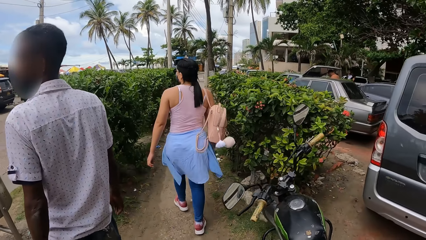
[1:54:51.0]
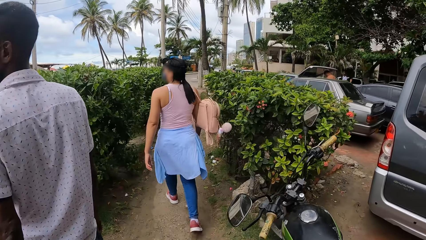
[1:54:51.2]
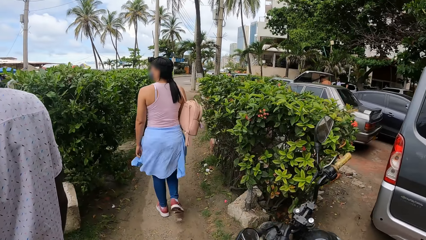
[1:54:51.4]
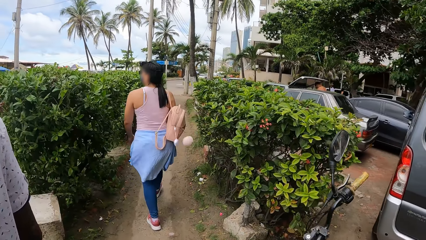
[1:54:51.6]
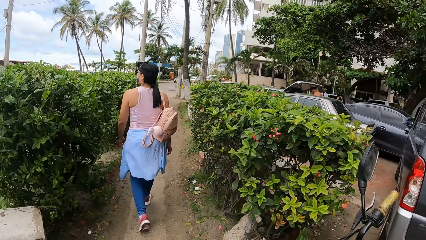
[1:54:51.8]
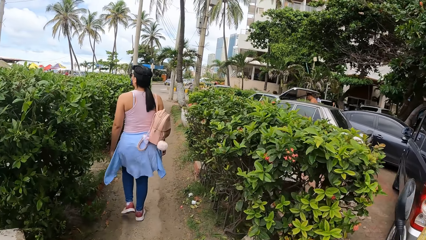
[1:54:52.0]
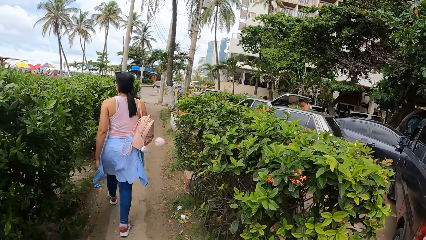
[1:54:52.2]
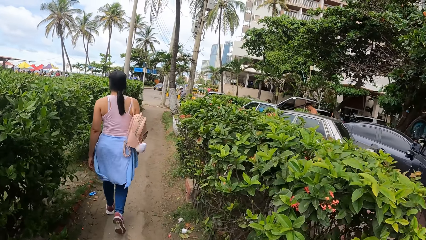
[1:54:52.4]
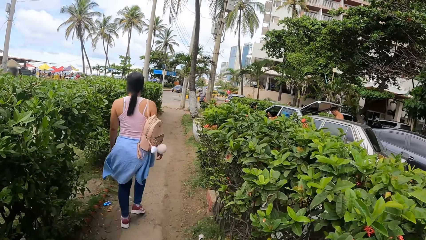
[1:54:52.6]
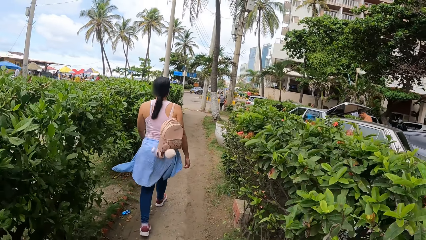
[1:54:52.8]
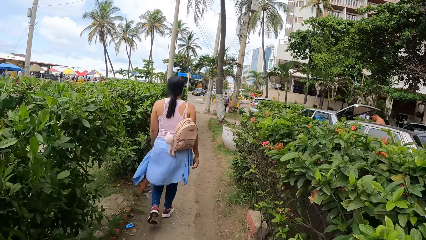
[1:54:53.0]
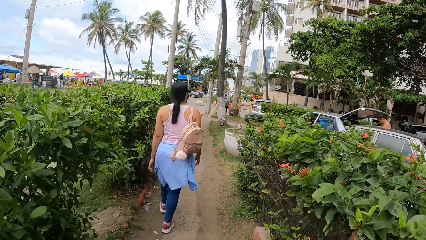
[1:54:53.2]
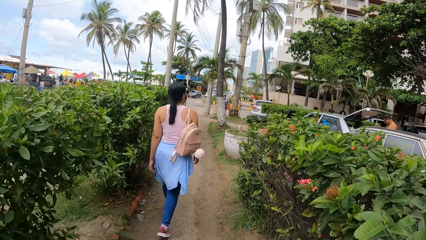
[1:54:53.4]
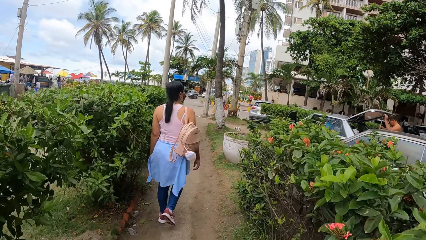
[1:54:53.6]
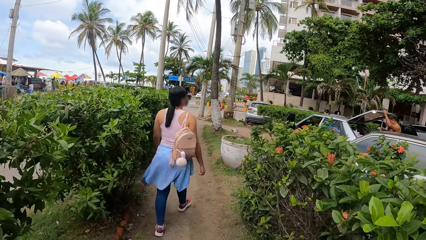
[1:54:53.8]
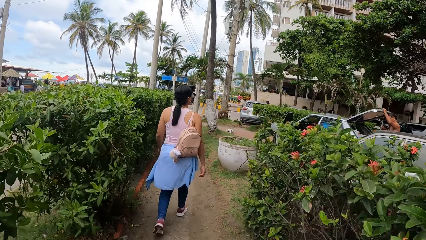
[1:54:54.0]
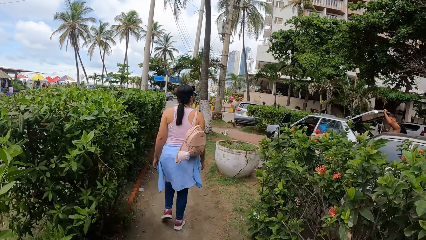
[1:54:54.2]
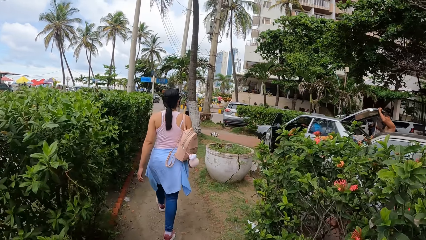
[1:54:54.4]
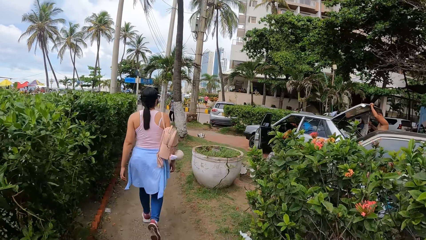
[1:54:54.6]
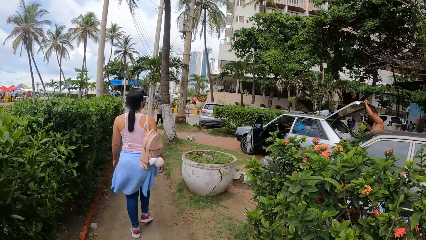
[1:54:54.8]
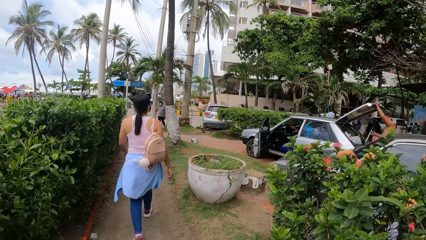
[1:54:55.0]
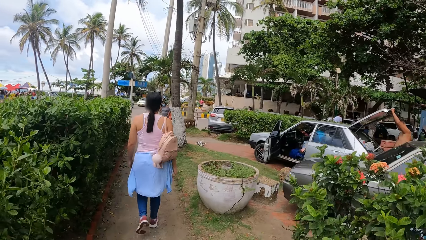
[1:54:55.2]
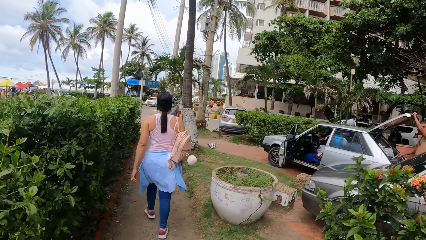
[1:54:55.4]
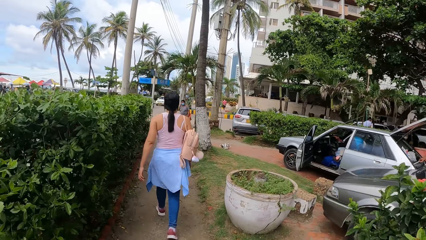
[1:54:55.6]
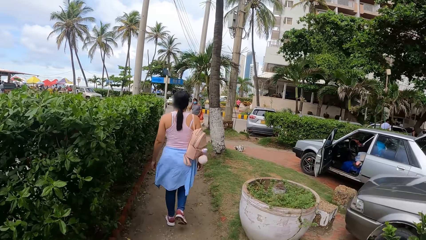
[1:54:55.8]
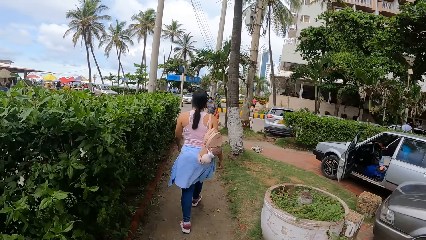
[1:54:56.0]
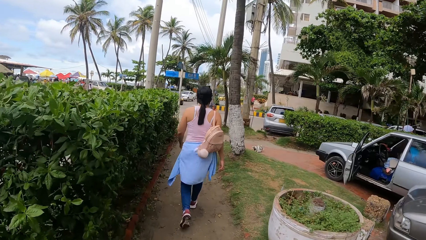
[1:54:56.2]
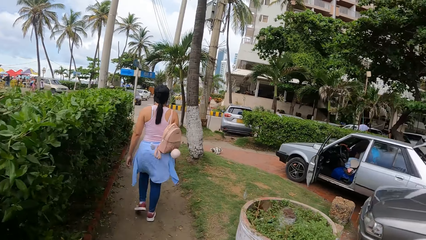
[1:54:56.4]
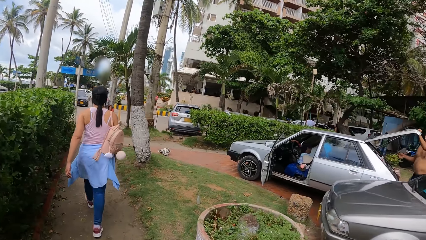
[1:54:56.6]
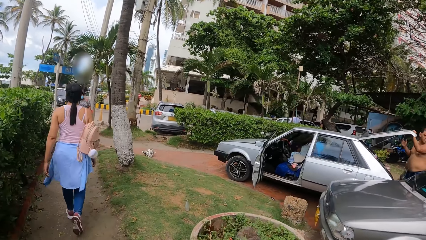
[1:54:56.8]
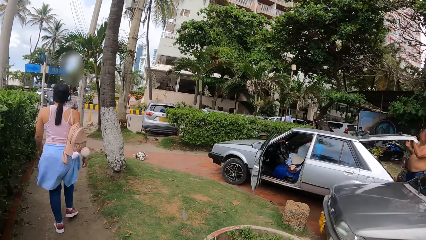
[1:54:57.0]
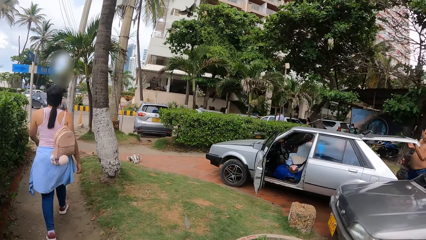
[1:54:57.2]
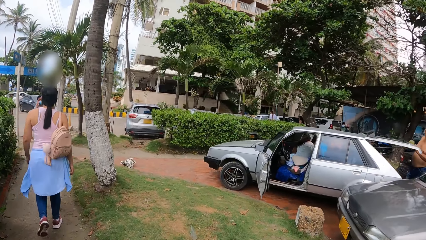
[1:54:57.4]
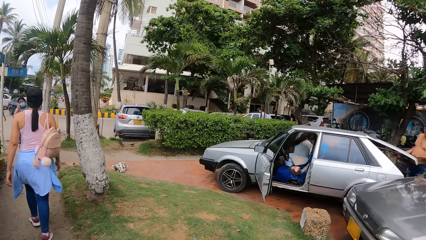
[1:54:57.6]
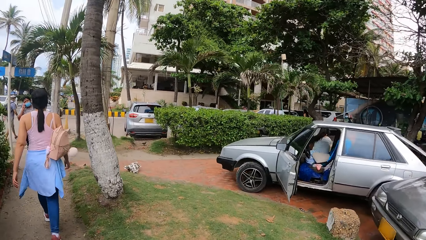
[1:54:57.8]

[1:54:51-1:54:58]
The camera wearer walks on the sidewalk.

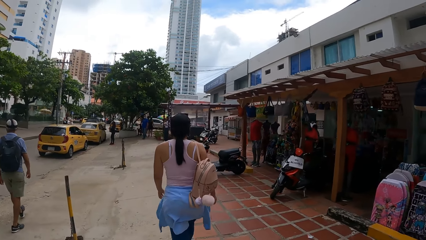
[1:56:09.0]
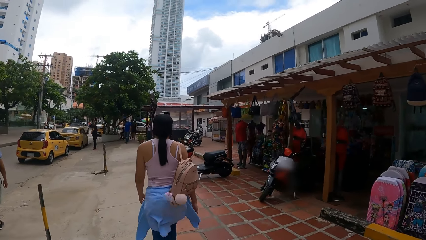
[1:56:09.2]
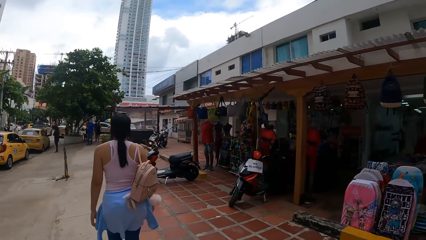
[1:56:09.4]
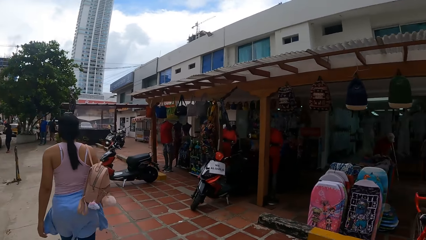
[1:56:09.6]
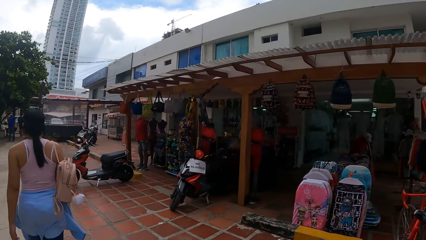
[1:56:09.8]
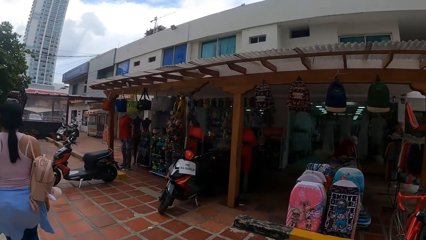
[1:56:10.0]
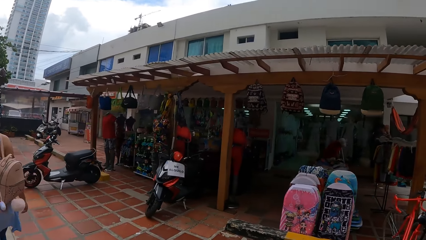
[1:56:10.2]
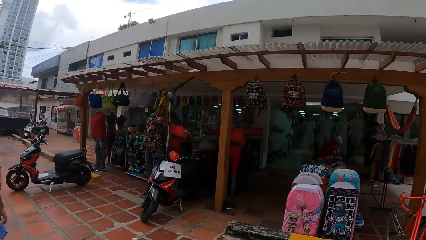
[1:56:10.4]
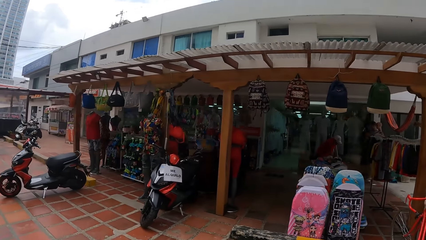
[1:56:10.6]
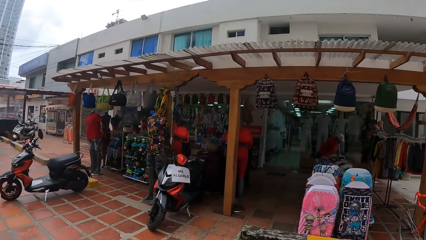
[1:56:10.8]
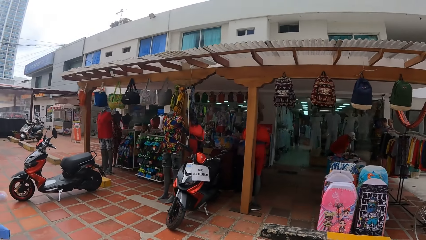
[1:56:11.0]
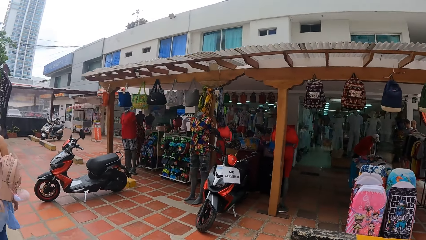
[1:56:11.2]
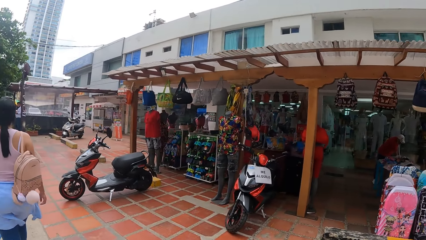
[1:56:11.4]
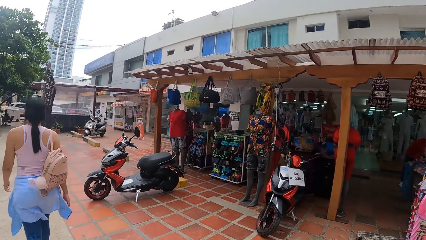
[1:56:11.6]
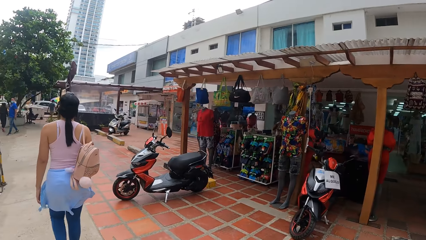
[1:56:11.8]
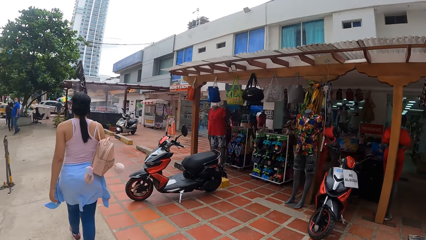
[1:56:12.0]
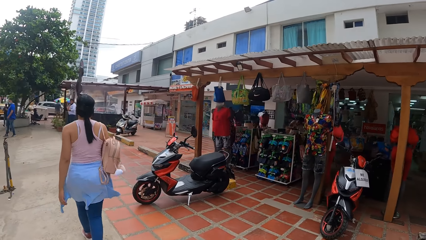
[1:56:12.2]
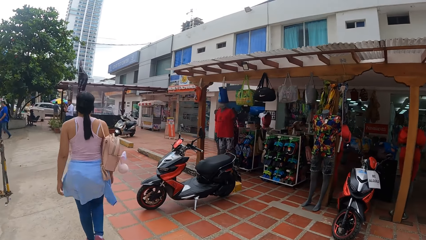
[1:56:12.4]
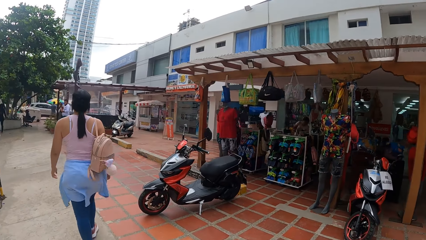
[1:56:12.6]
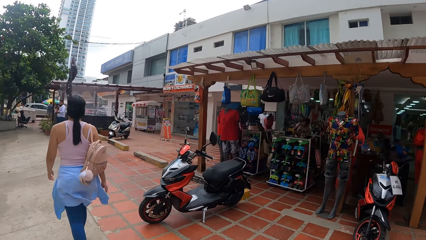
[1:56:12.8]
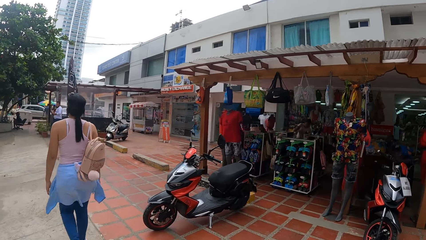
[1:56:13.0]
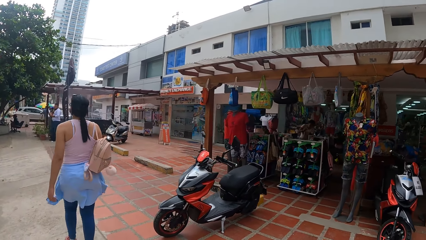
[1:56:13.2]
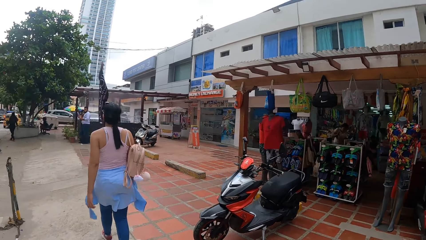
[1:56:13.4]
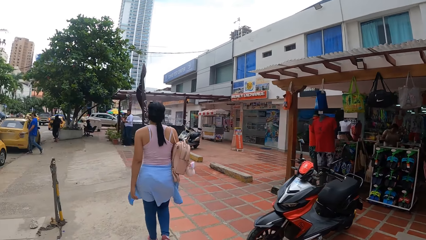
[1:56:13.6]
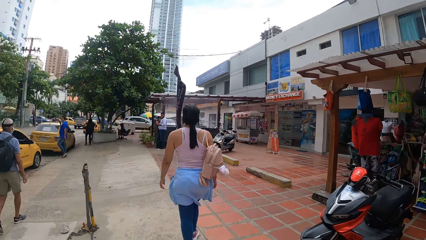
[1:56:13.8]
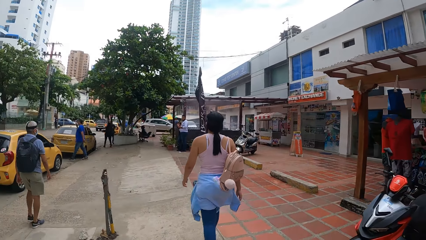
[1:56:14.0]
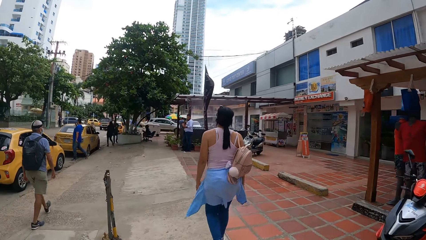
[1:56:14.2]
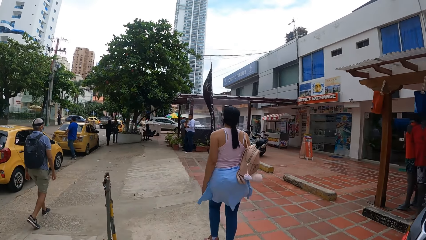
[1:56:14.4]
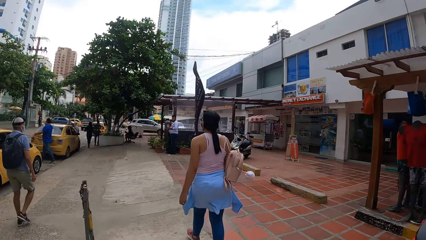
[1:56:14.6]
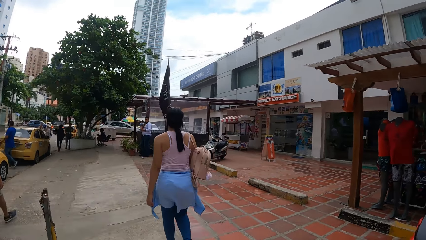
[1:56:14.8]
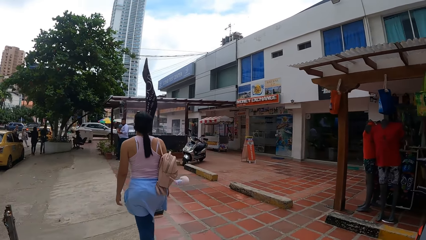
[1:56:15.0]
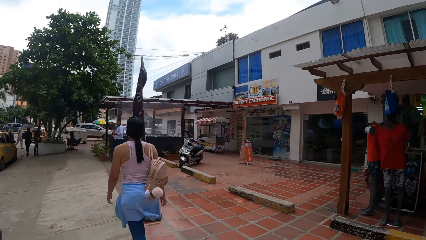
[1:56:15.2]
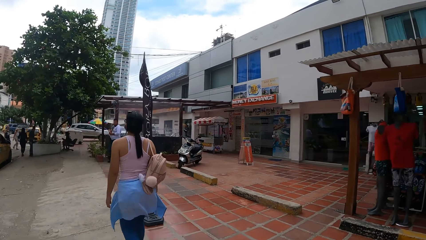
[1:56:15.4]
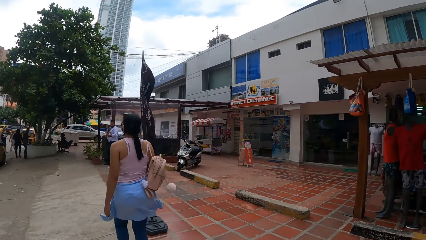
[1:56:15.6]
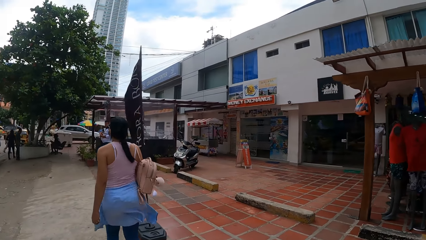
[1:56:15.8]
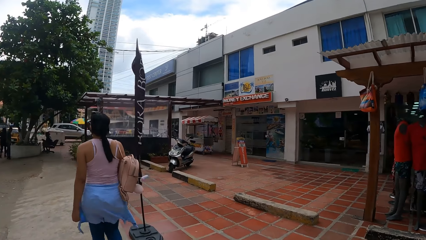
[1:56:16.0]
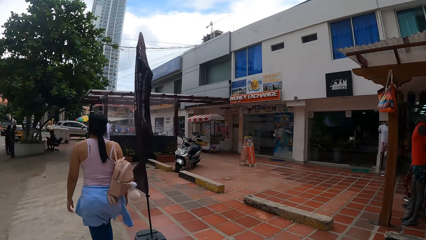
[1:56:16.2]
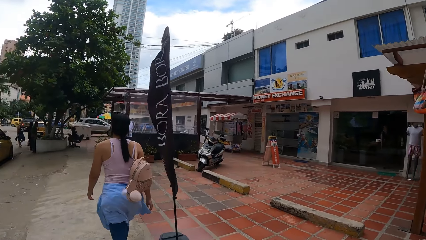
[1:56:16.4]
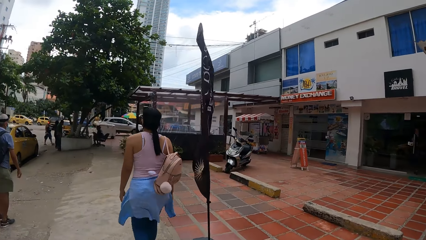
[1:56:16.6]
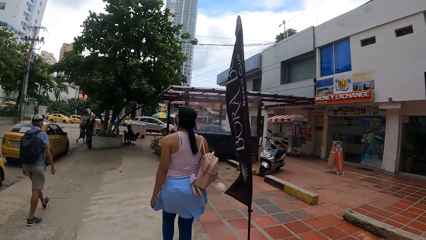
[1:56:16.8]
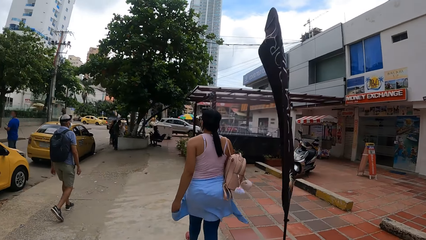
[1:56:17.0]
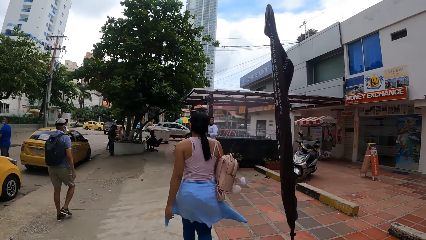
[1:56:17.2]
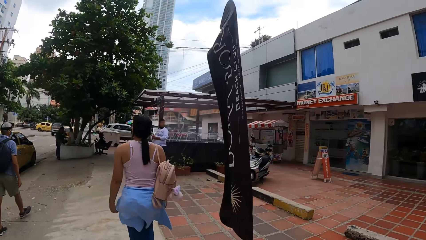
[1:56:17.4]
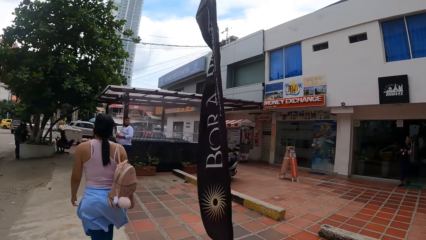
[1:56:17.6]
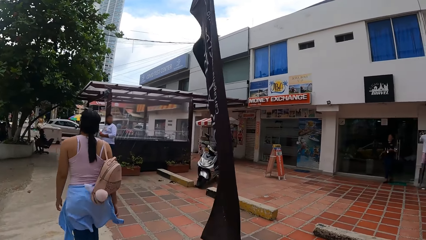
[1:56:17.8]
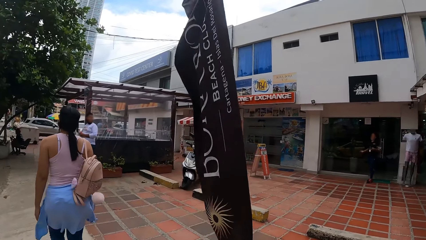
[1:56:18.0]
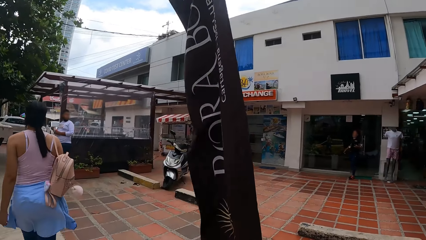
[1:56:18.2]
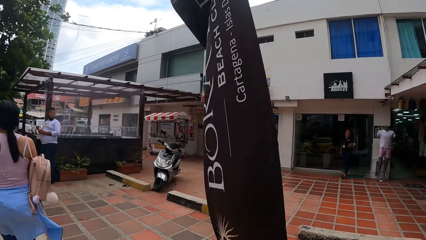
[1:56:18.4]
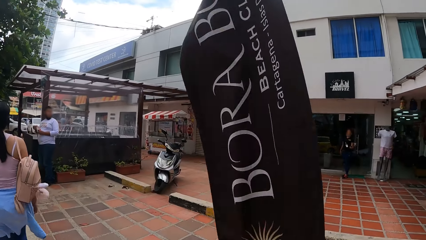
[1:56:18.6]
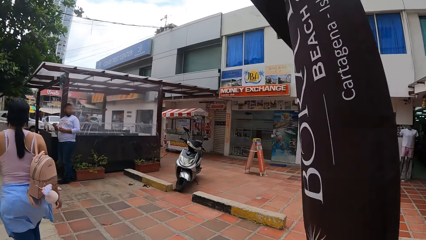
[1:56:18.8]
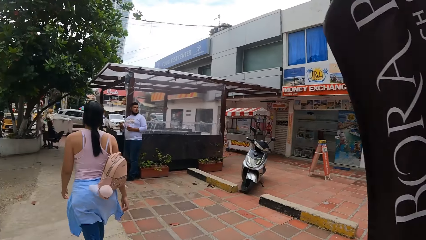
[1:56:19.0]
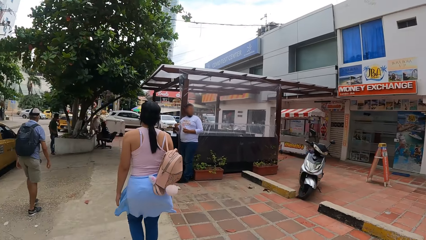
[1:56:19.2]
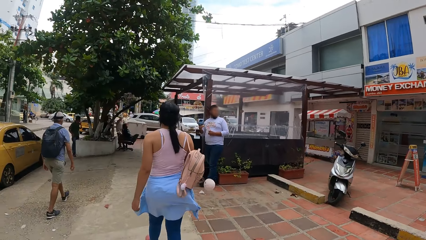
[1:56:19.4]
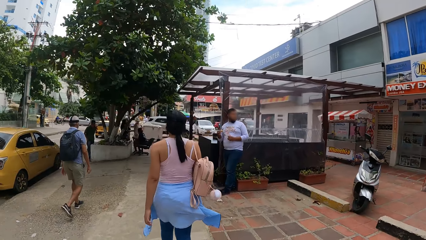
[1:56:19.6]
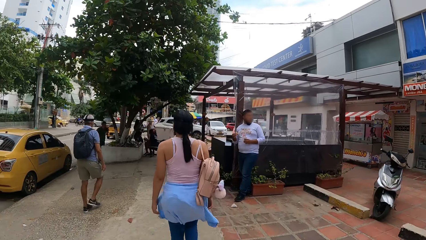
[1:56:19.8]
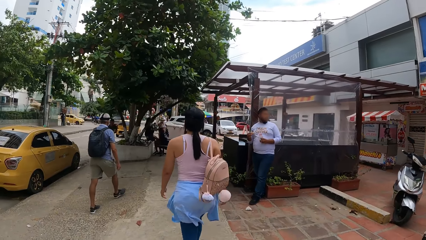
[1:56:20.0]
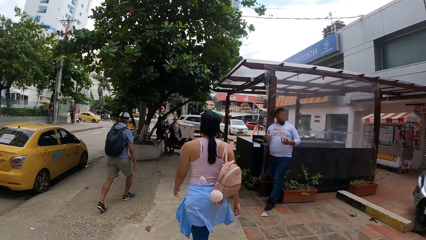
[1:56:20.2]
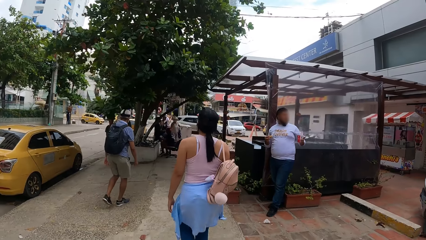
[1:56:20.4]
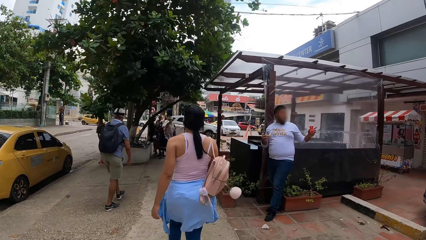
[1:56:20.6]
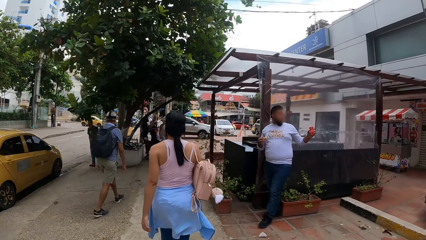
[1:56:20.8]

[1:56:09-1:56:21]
The camera wearer looks around. They walk on the road.
